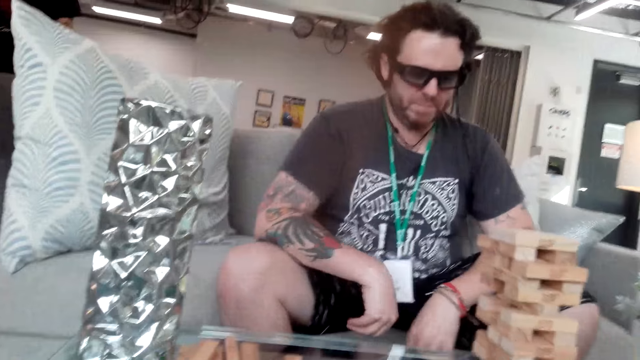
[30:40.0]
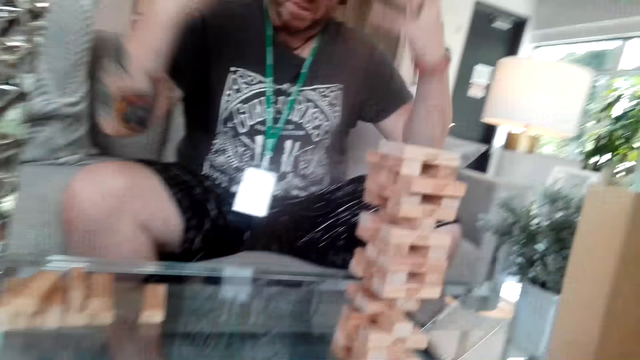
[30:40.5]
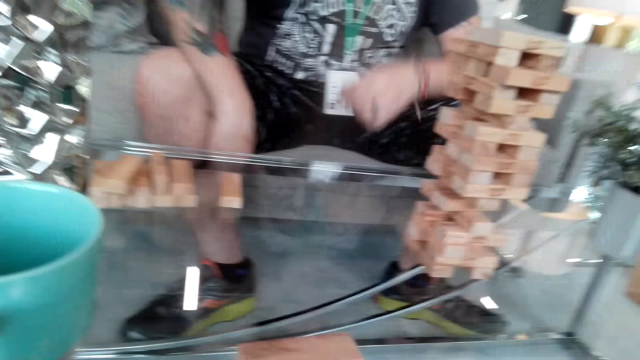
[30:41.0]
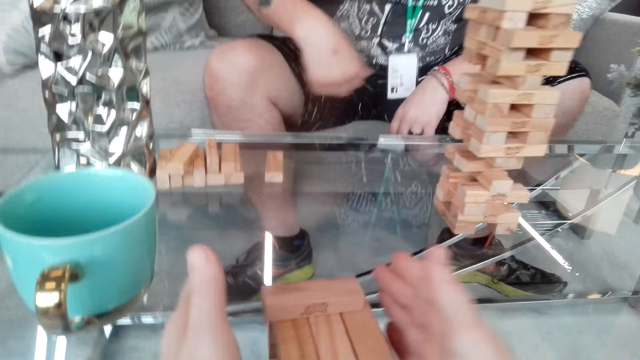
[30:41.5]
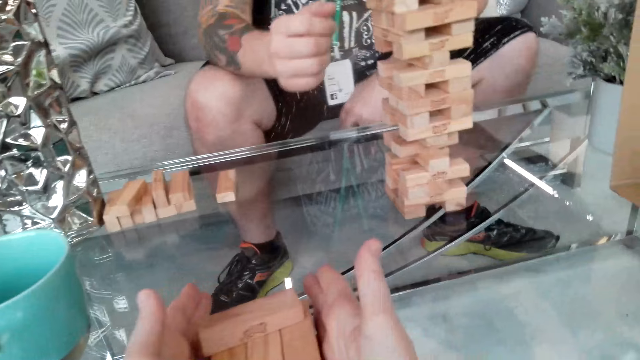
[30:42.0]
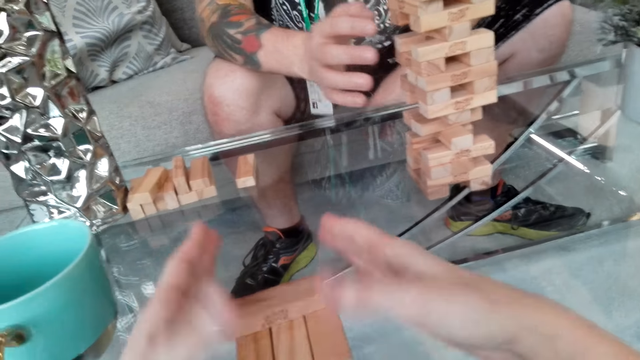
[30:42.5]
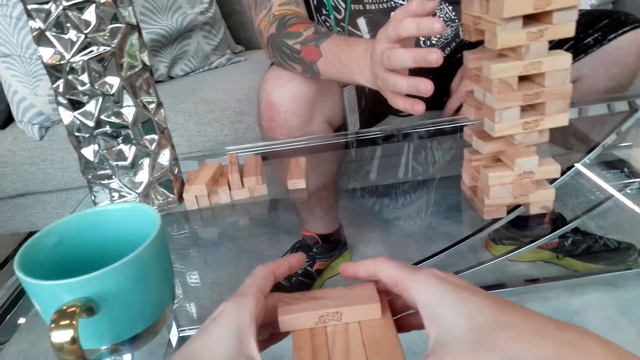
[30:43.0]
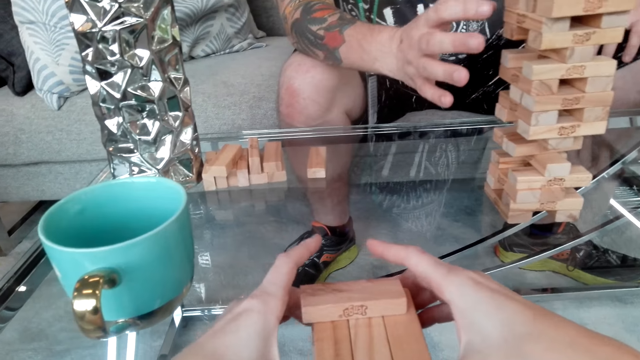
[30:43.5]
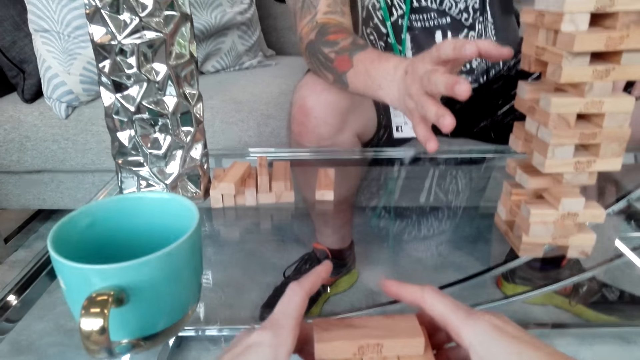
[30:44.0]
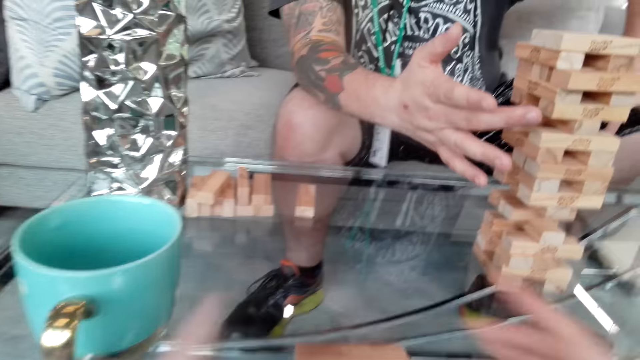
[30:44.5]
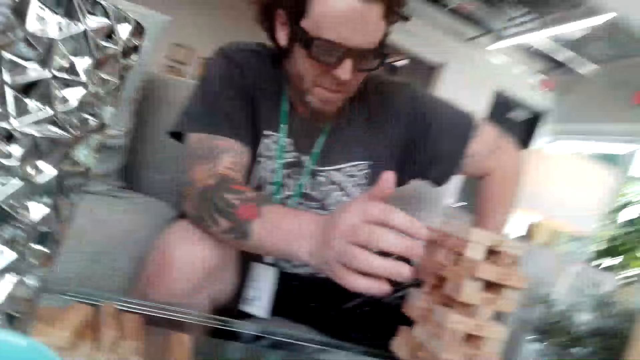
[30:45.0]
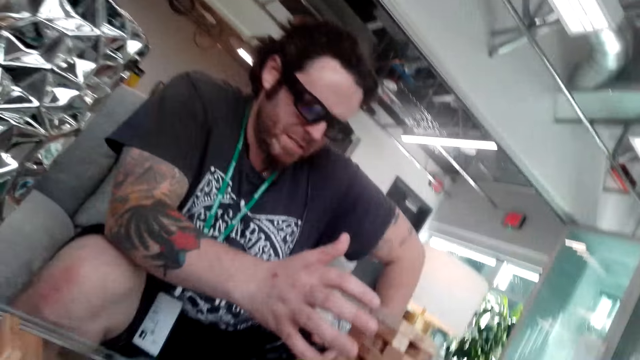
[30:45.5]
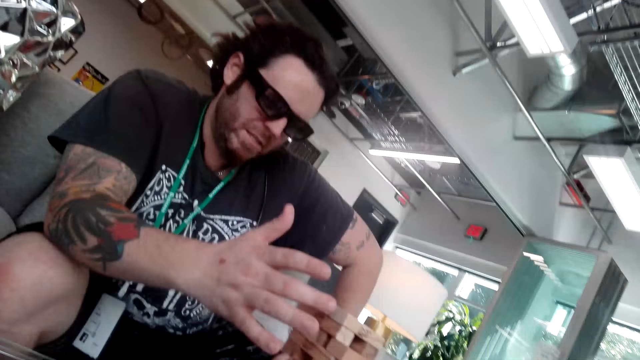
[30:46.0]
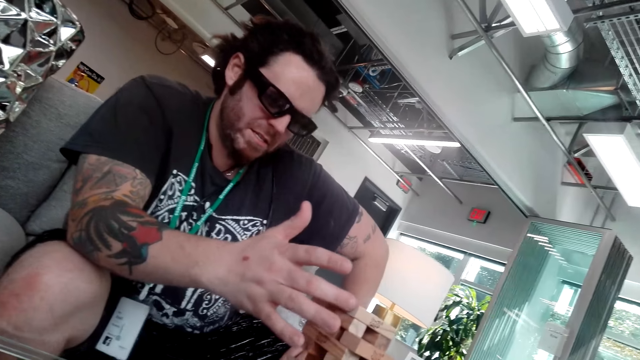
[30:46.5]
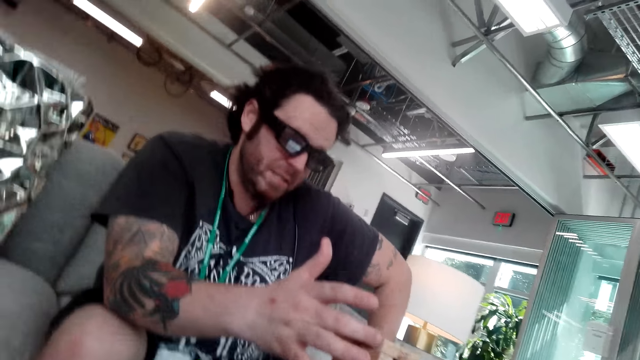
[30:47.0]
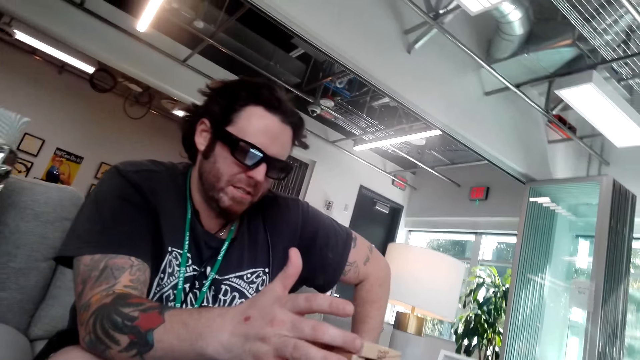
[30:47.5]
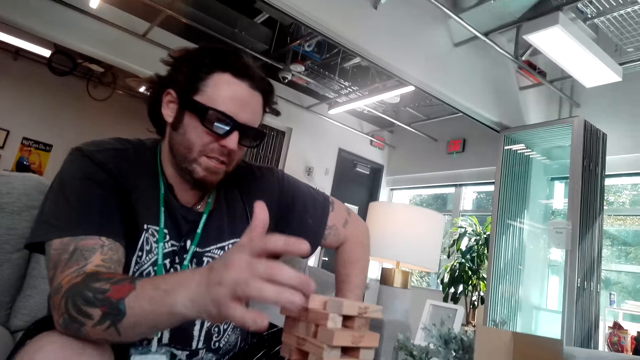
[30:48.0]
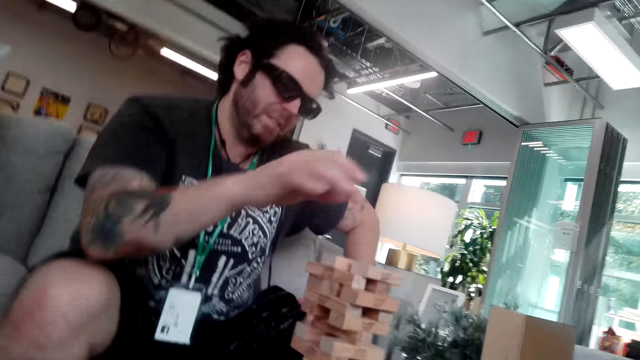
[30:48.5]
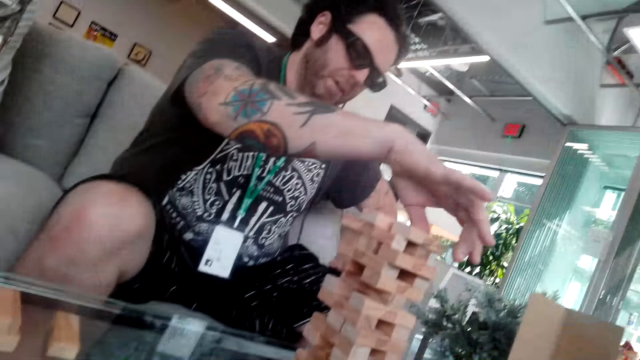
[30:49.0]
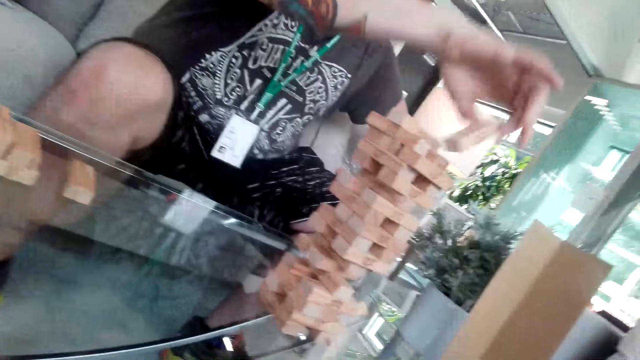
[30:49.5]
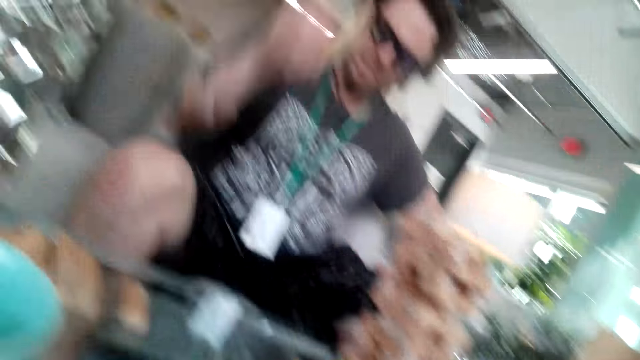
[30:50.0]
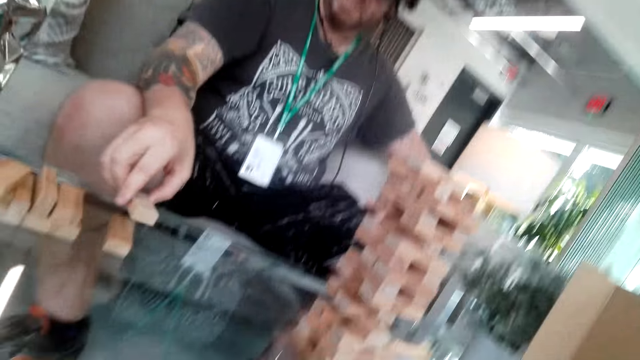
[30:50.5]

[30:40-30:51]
A man plays the jenga game.

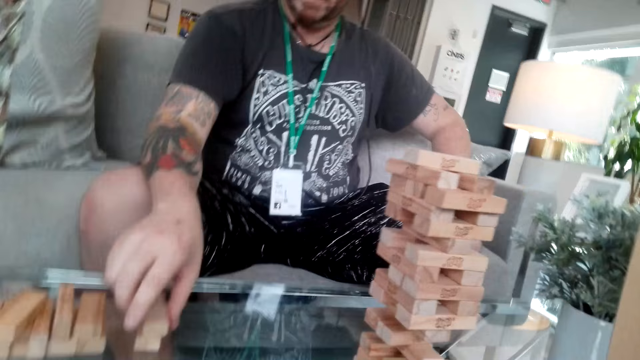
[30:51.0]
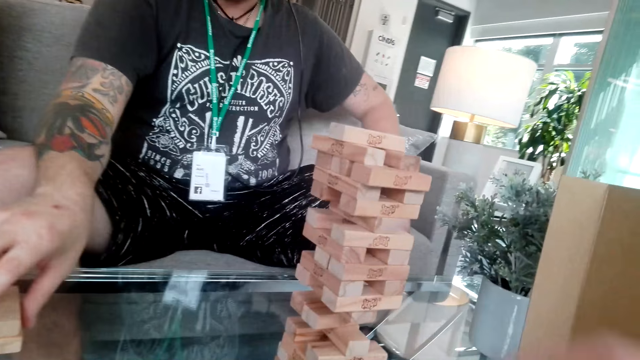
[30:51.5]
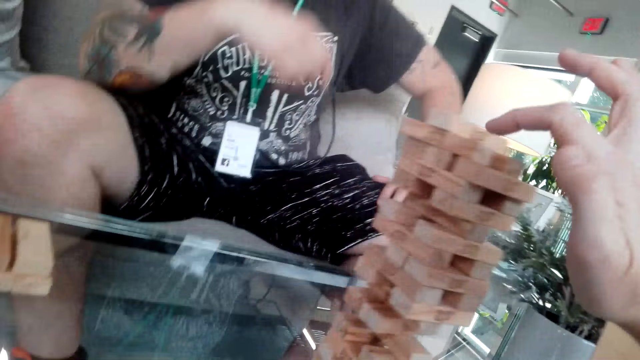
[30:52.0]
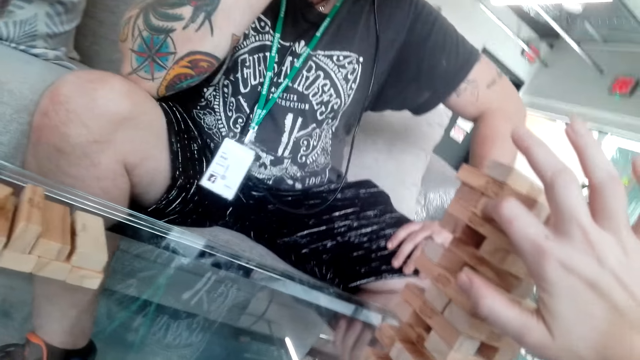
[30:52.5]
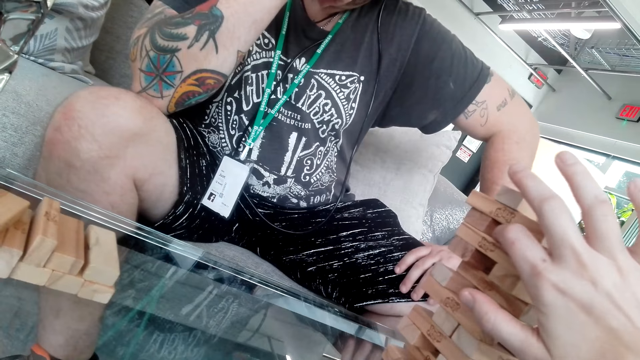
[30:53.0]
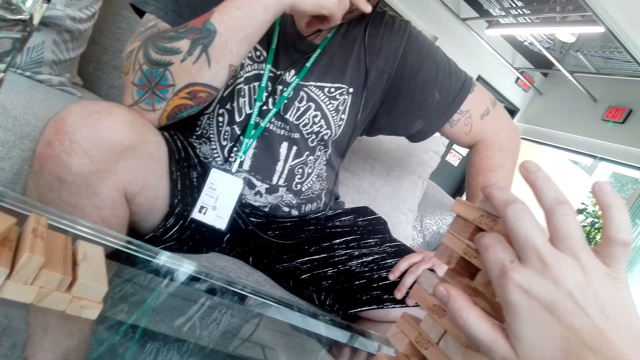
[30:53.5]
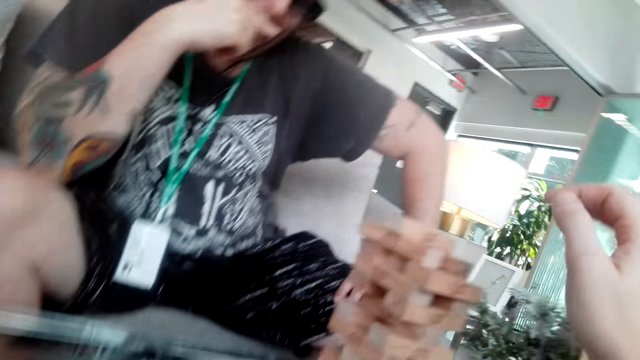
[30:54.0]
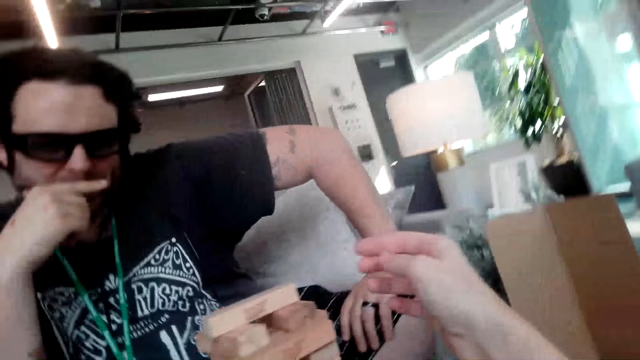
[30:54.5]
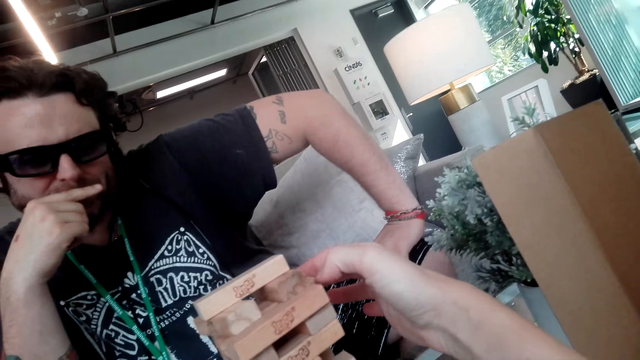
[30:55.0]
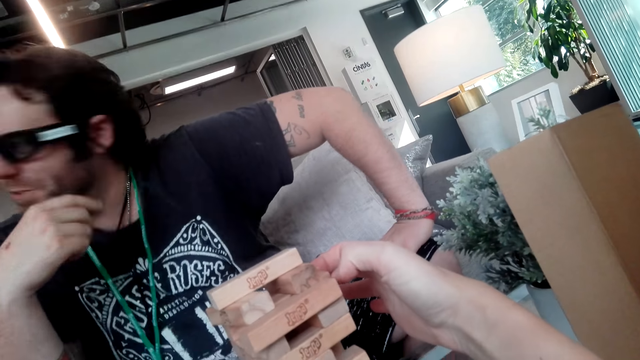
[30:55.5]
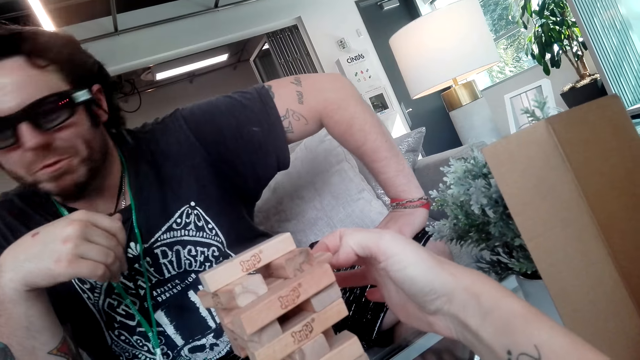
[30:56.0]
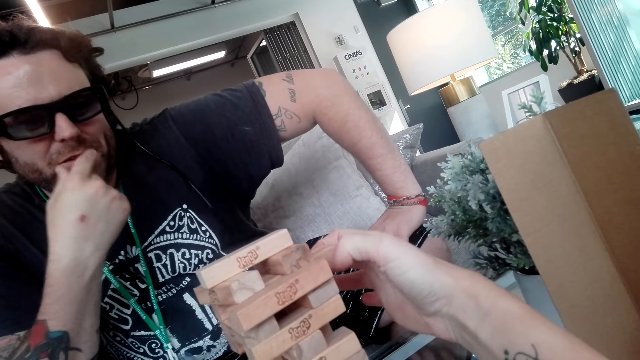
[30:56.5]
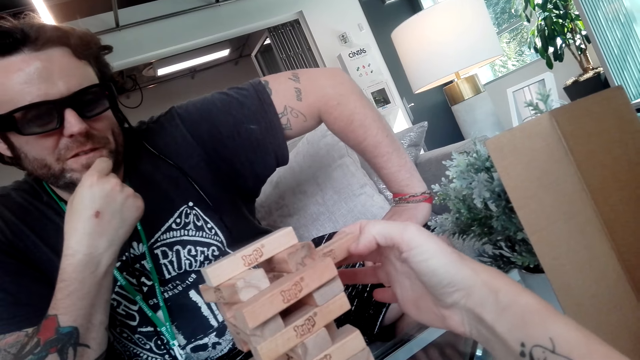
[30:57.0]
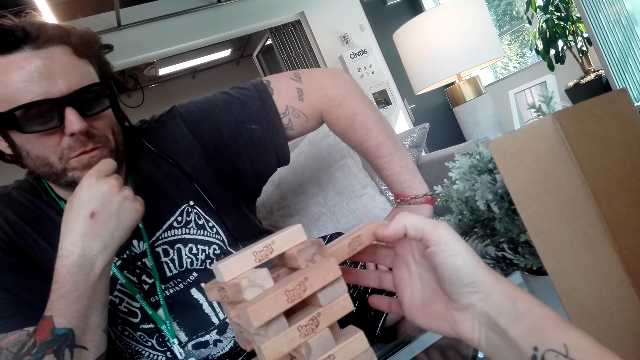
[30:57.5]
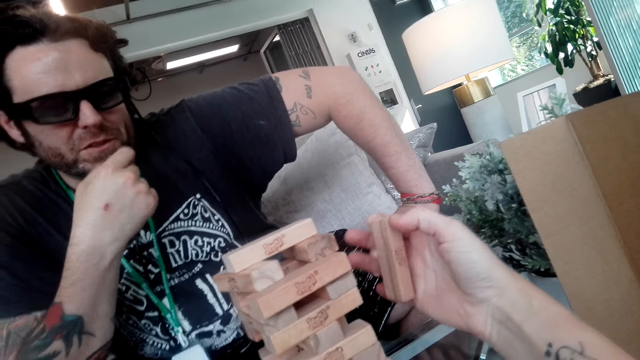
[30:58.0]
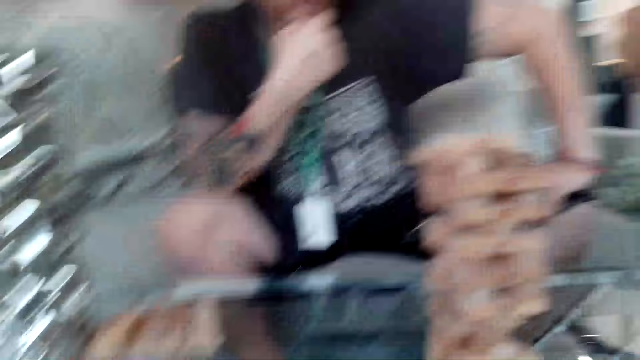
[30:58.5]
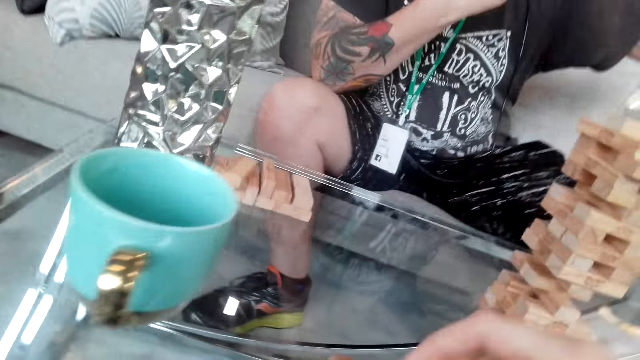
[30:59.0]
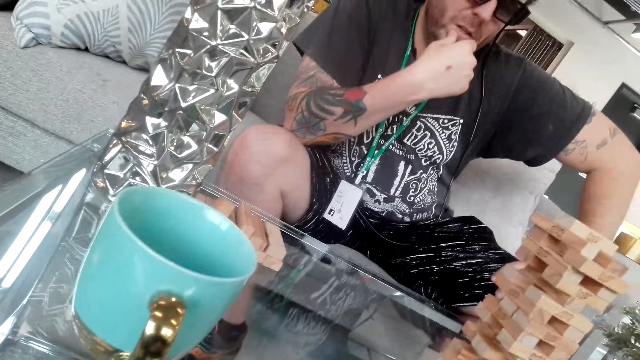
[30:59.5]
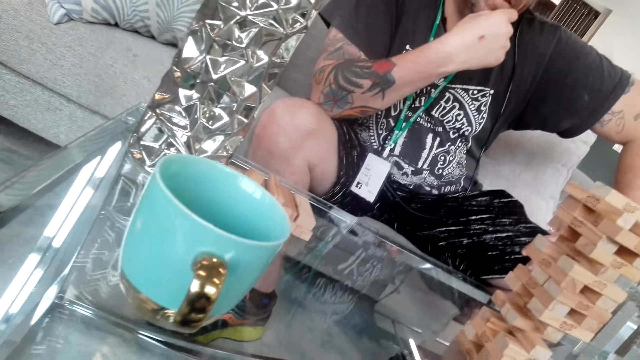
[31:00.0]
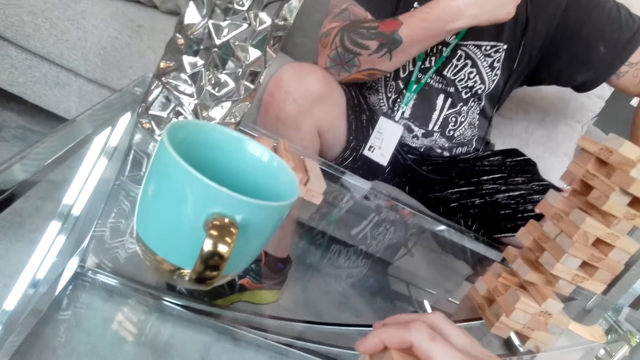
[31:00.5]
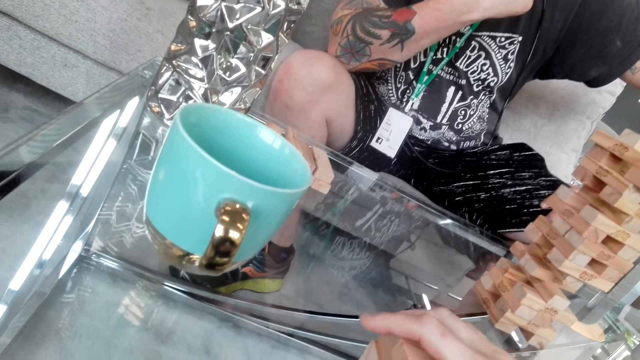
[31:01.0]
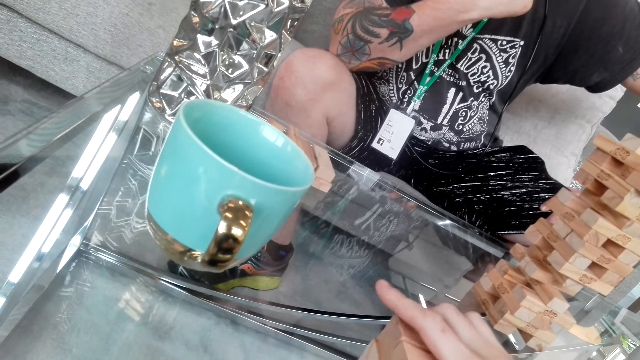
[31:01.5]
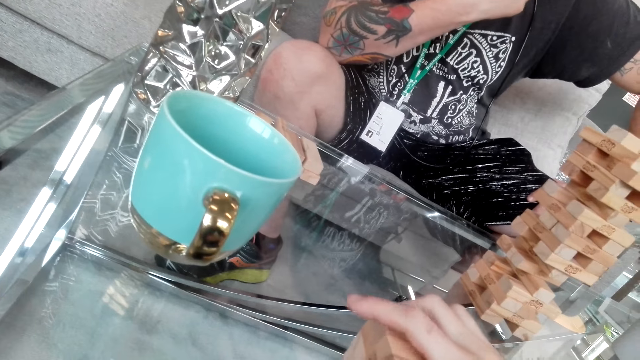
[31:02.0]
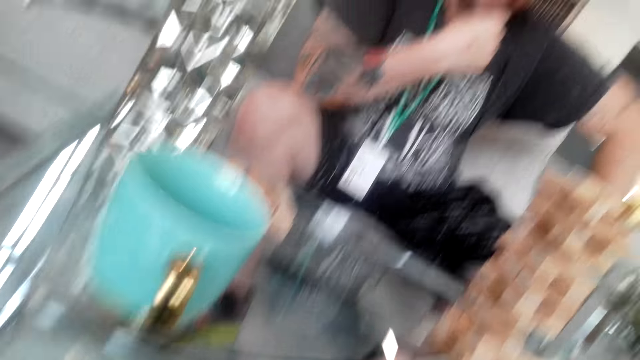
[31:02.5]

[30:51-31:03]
The camera wearer plays the jenga game.
